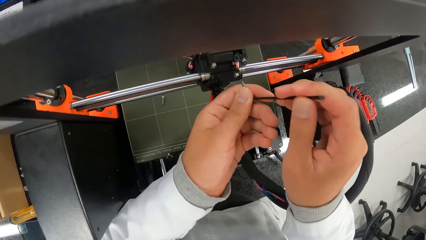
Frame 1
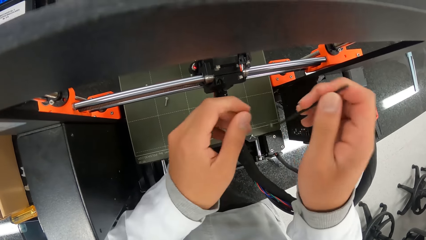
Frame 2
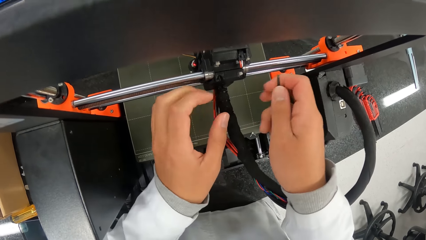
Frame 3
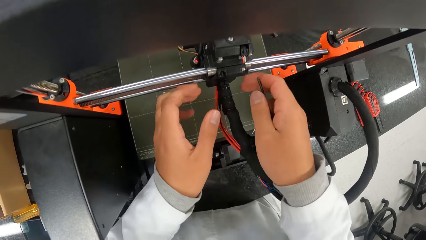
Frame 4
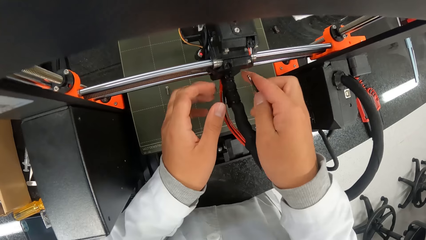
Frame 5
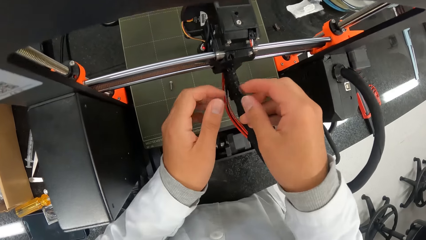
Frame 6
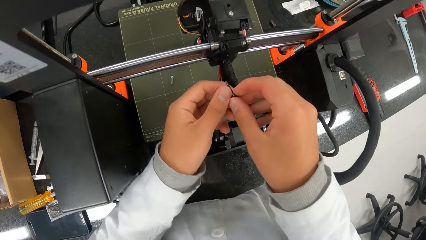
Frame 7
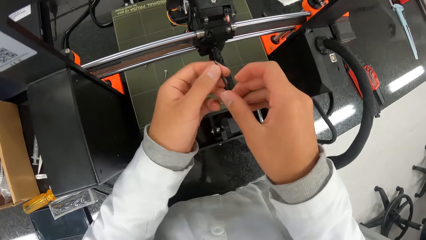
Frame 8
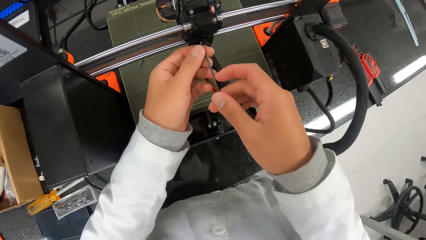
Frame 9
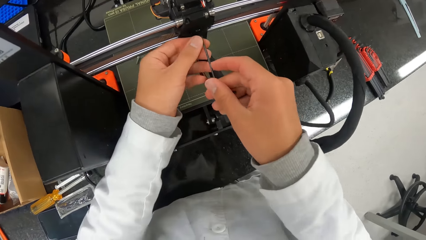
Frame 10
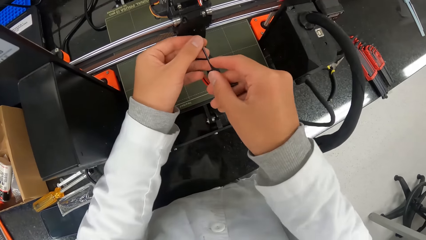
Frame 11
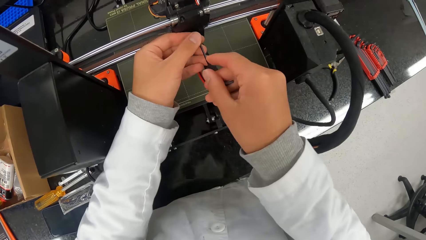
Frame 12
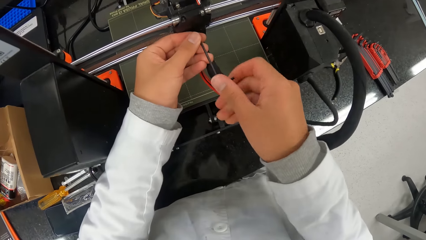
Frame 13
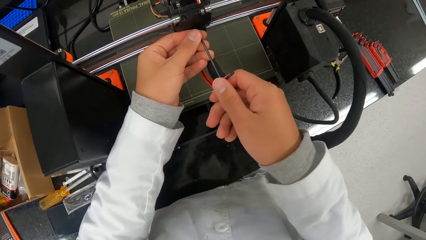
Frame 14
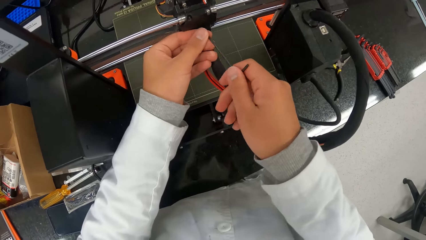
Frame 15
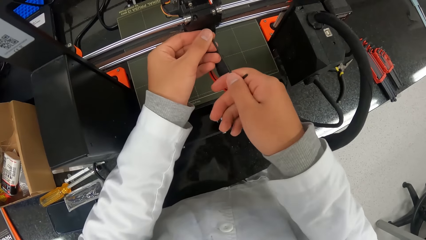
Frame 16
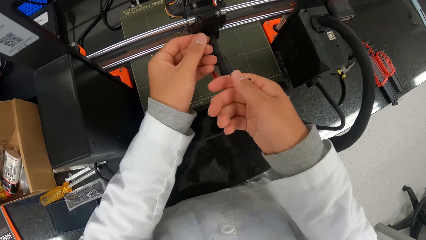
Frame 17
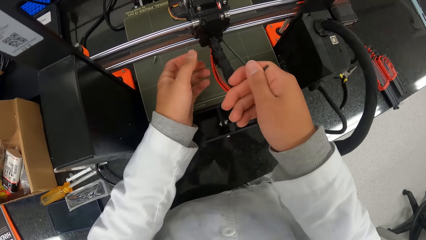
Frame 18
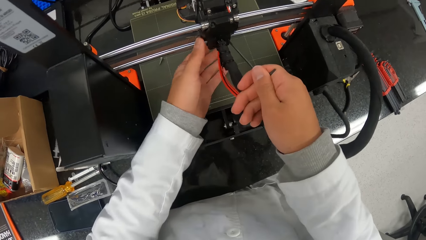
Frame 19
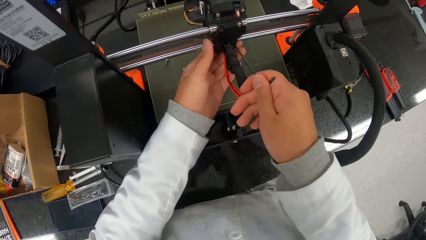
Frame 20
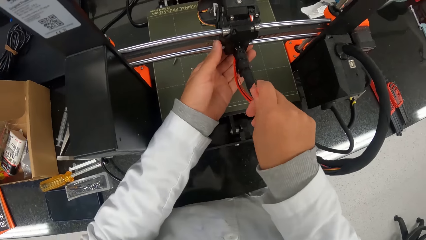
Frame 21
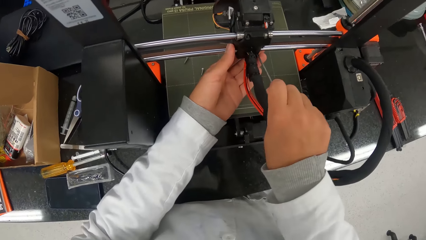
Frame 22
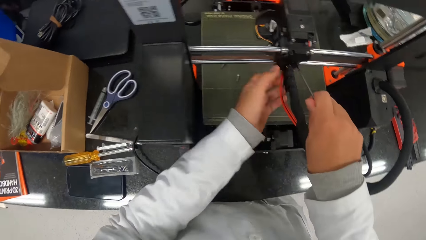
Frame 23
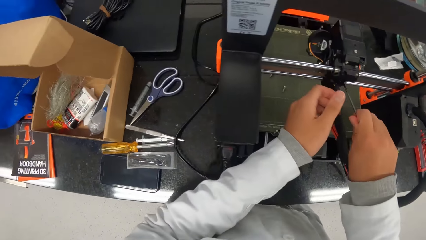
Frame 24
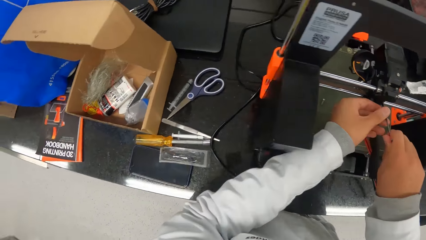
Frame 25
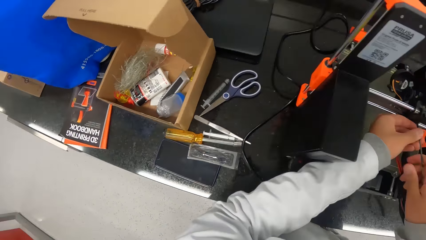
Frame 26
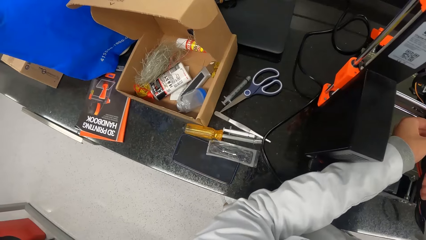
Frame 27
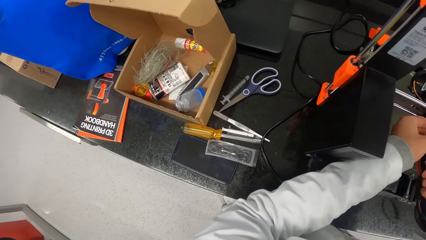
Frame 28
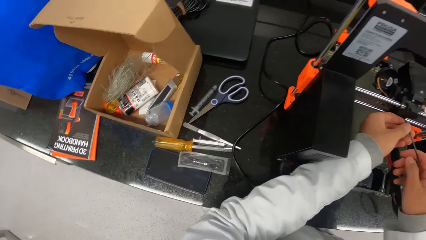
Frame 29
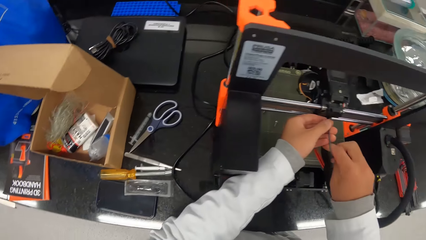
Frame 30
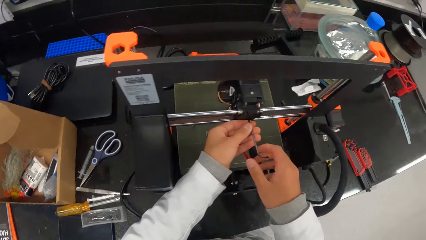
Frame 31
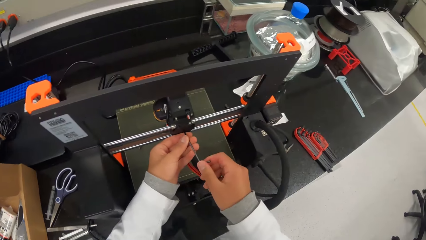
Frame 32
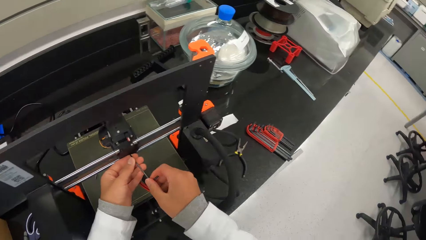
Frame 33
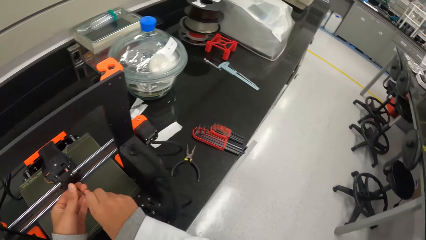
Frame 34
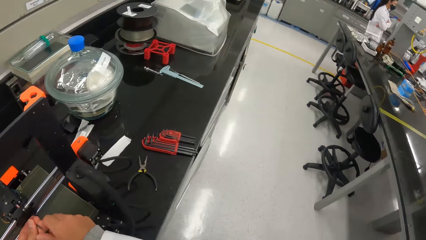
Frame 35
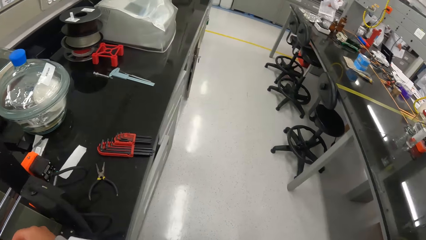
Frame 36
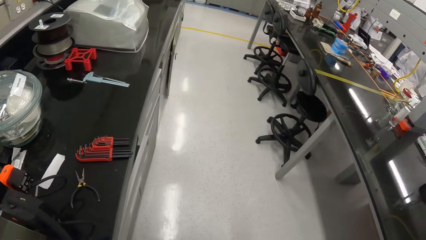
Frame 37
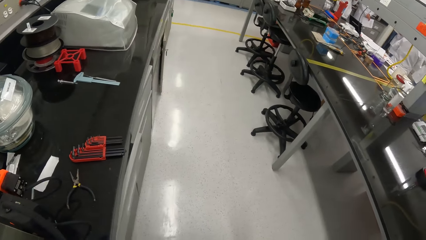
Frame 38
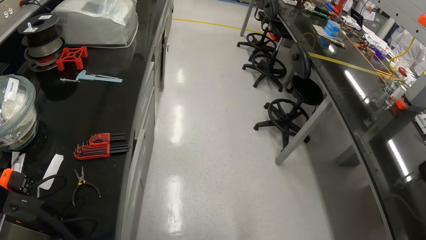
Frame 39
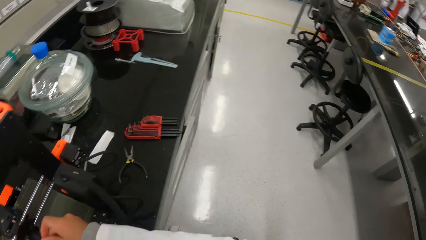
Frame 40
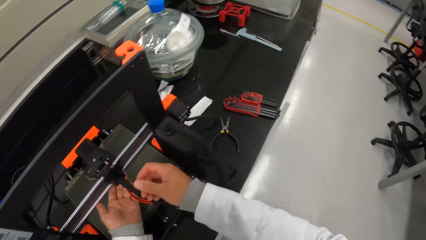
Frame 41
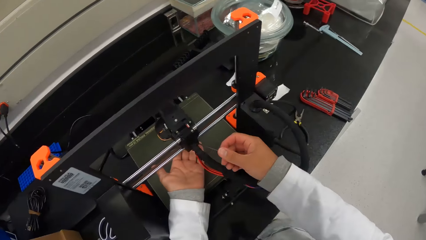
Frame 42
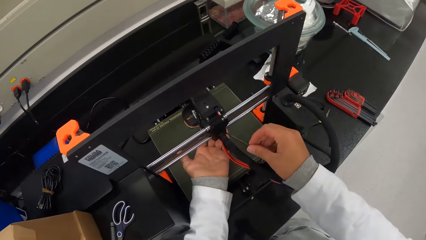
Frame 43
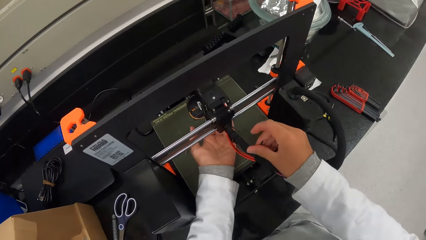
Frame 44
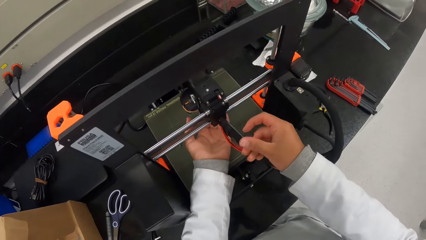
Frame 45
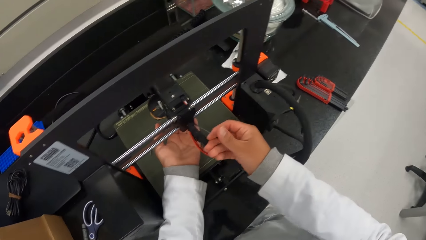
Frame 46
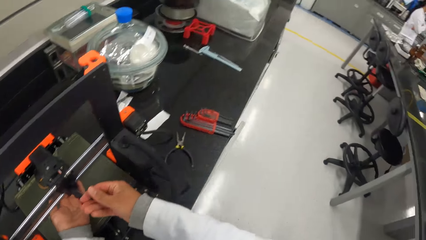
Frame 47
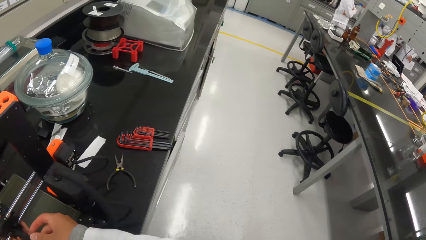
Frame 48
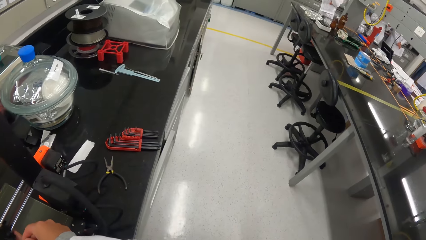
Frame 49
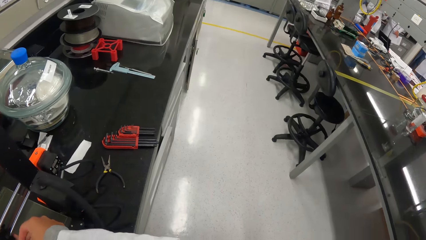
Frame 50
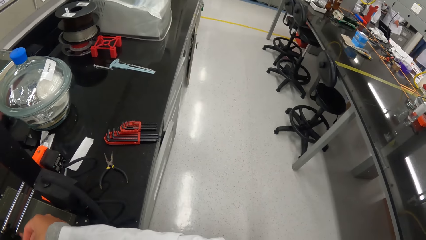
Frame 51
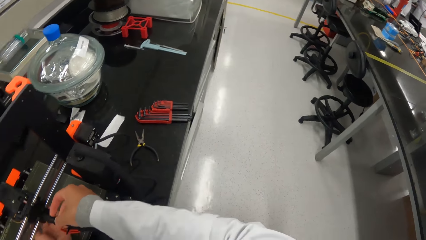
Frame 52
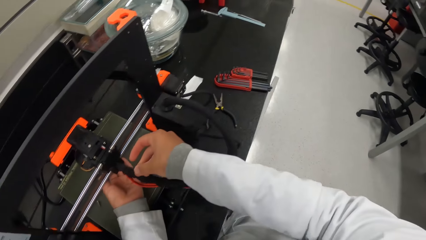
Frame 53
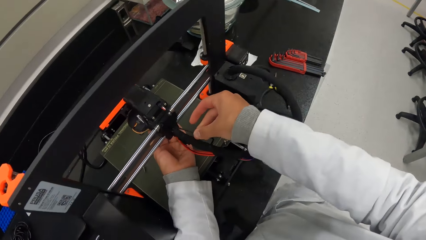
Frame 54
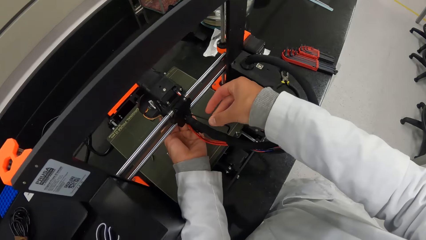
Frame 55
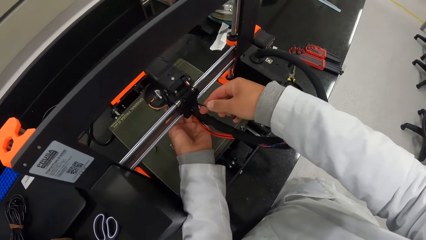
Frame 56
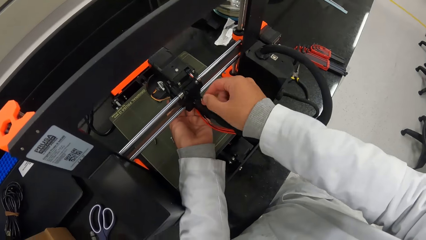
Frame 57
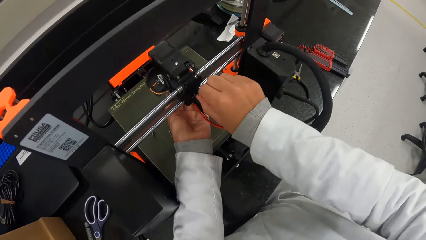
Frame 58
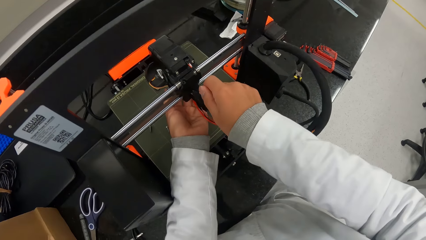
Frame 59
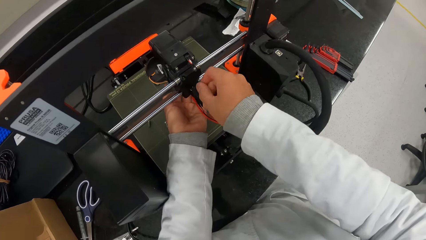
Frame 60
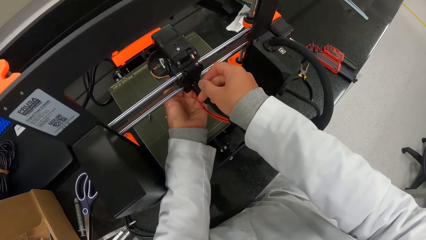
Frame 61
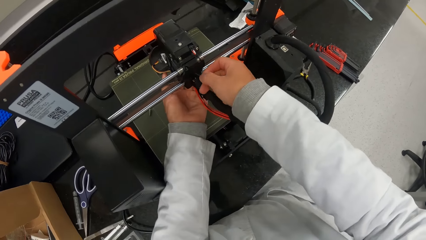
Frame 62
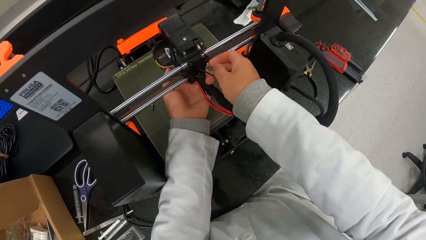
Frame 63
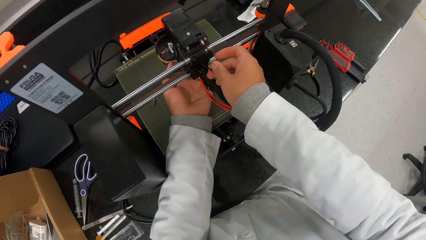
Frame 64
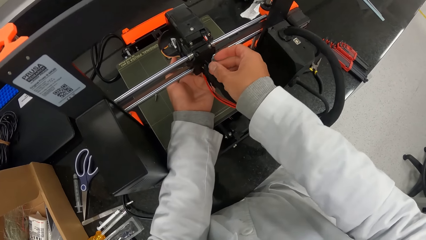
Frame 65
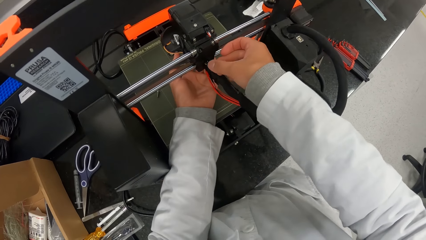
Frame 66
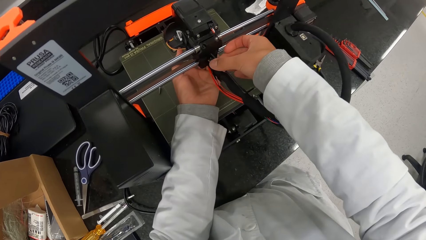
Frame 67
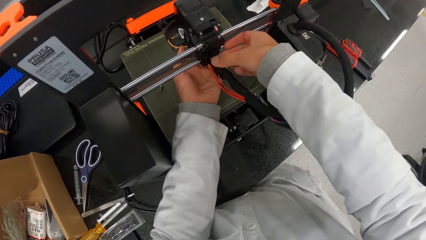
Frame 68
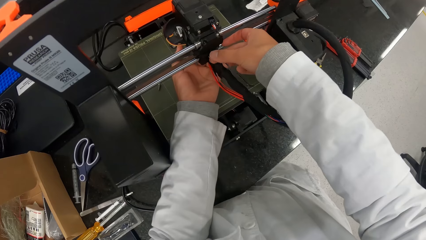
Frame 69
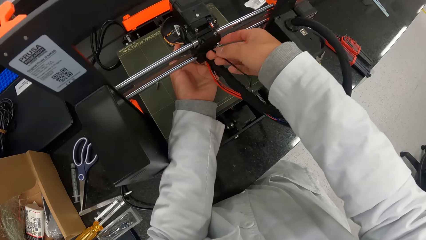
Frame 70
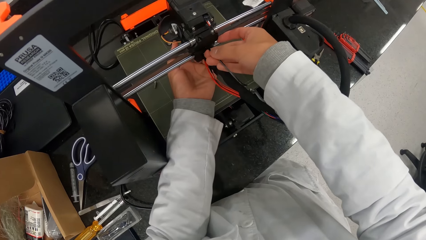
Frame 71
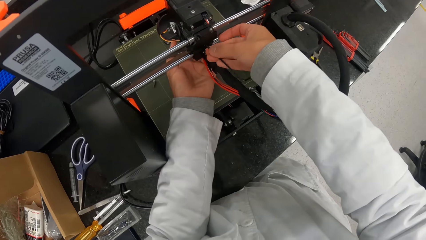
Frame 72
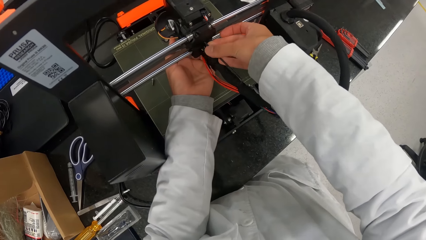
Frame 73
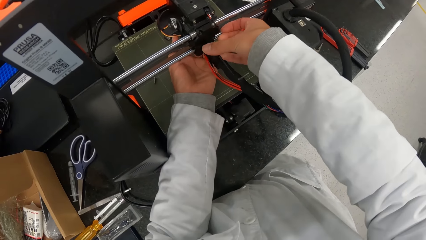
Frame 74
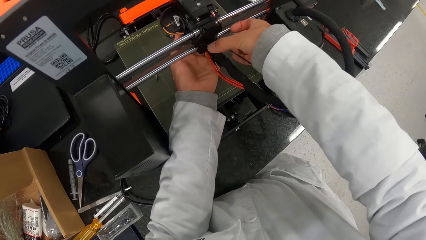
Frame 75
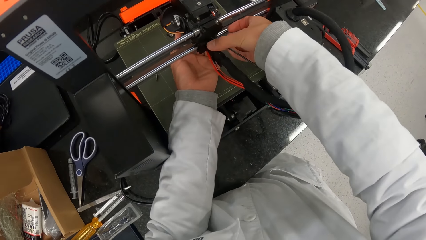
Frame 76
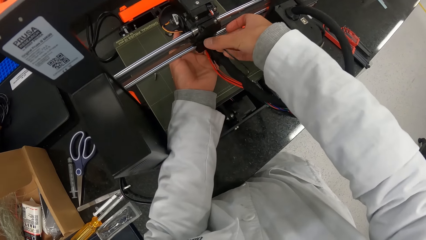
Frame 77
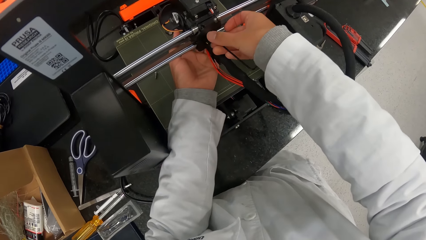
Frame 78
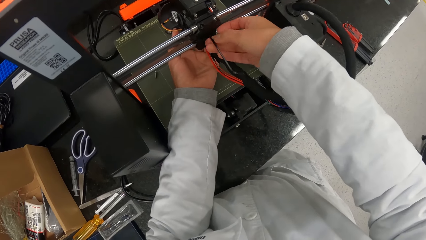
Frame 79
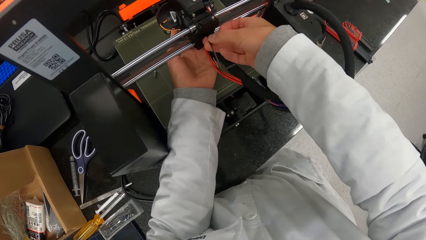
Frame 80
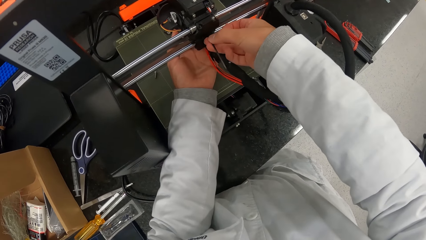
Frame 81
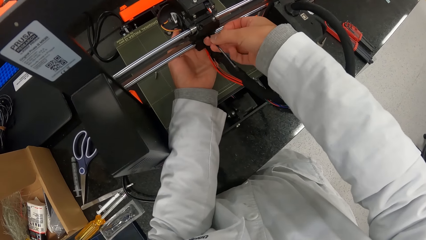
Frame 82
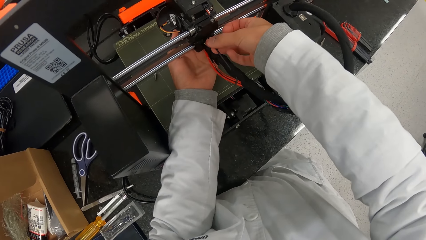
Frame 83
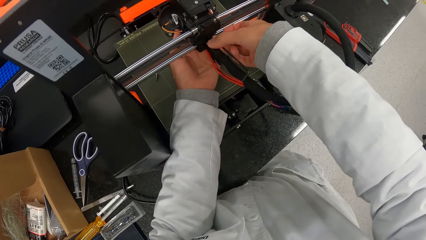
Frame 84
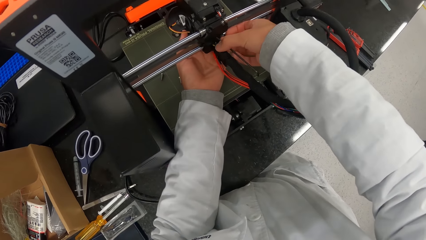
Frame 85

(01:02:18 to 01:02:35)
The camera wearer removes the screw from the machine. He turns the machine. He inserts the screwdriver in the machine. He dislodges the screw on the hotend assembly with the allen key in his right hand. He touches the hotend assembly with his left hand. He holds the lower part with the left hand. He turns the screw in the machine. He dislodges the screw on the hotend assembly with the allen key in his hands. He inserts the hand on the lower part of the machine. He turns the screw in the machine with the right hand.
